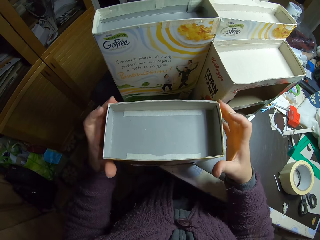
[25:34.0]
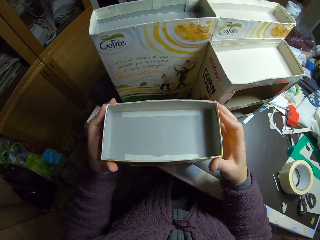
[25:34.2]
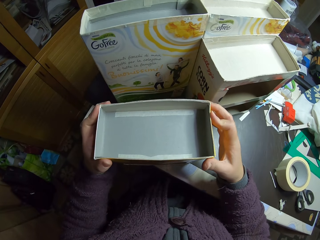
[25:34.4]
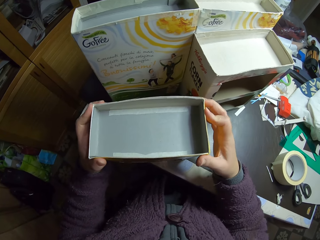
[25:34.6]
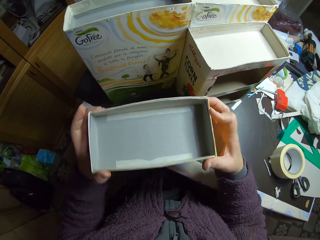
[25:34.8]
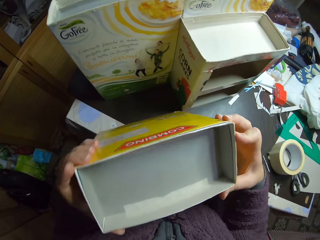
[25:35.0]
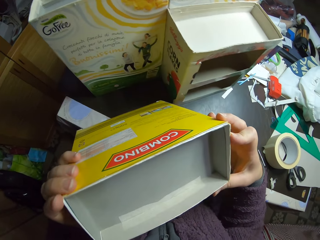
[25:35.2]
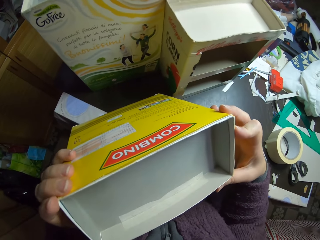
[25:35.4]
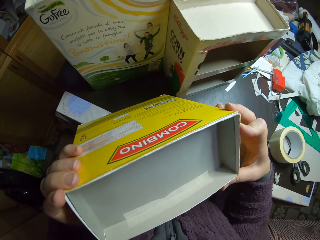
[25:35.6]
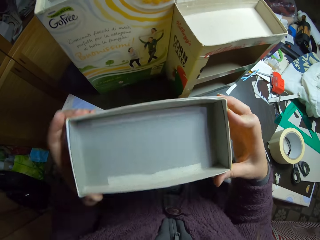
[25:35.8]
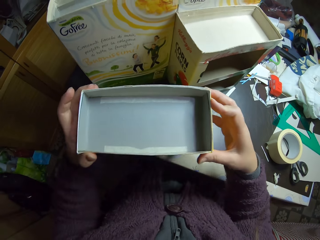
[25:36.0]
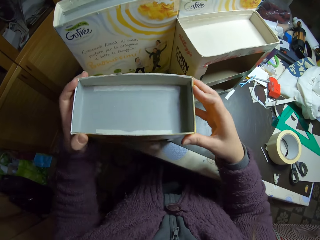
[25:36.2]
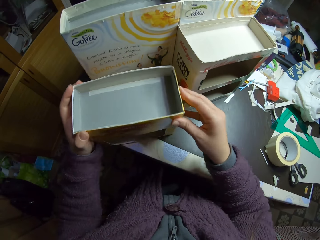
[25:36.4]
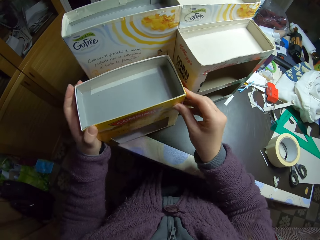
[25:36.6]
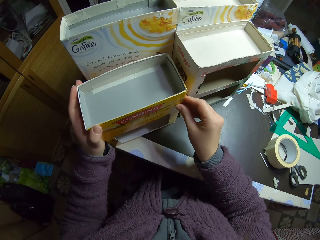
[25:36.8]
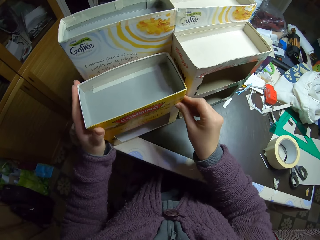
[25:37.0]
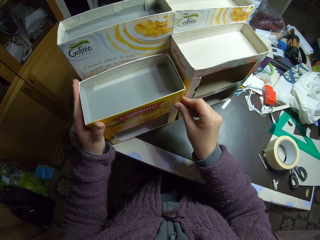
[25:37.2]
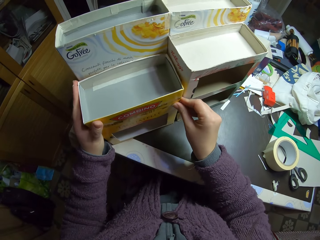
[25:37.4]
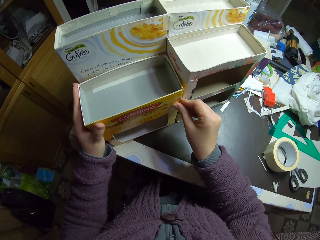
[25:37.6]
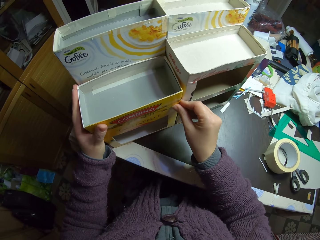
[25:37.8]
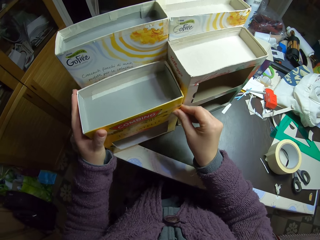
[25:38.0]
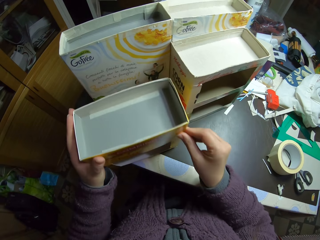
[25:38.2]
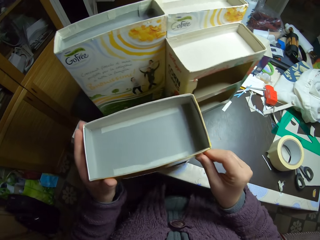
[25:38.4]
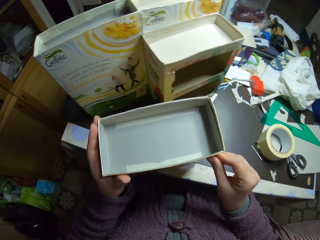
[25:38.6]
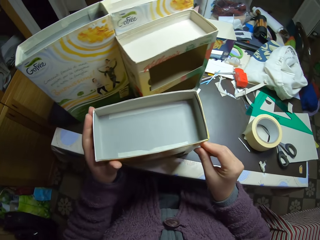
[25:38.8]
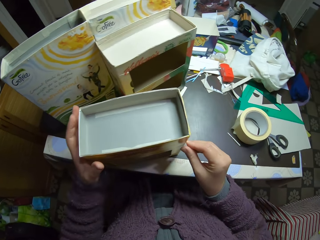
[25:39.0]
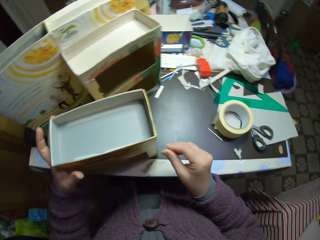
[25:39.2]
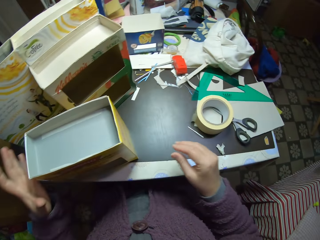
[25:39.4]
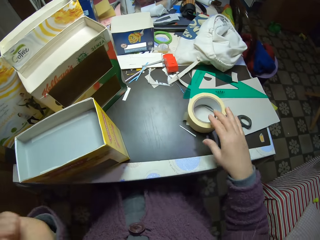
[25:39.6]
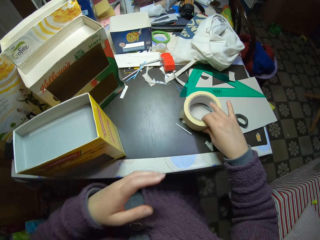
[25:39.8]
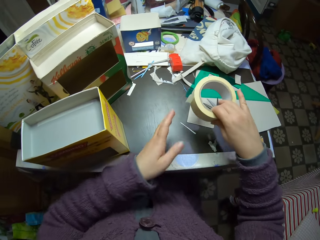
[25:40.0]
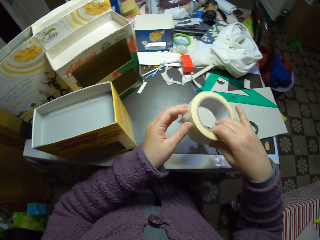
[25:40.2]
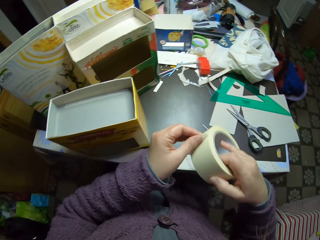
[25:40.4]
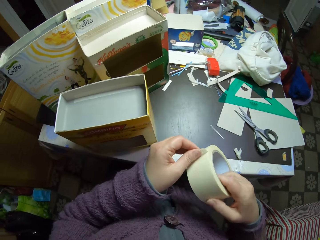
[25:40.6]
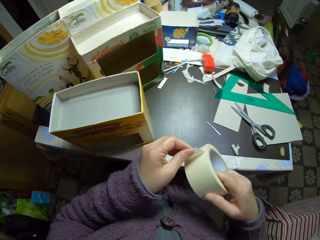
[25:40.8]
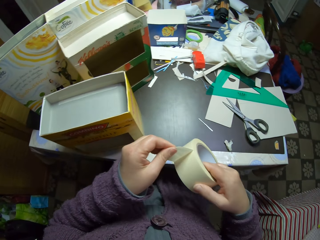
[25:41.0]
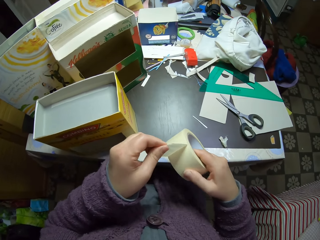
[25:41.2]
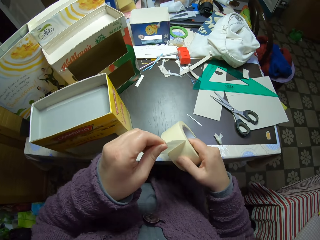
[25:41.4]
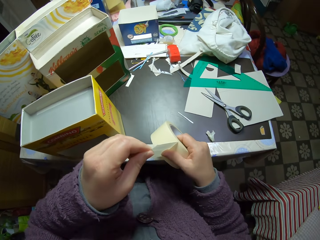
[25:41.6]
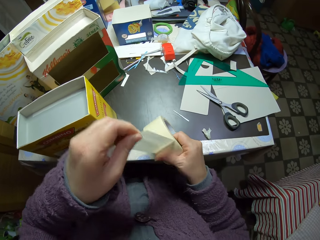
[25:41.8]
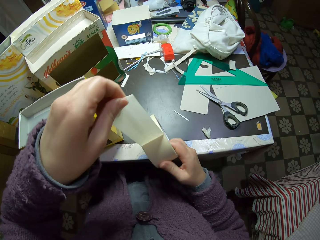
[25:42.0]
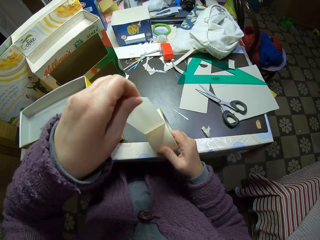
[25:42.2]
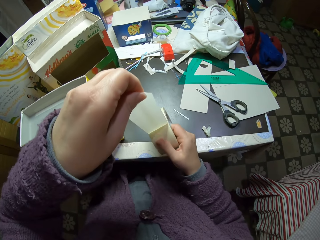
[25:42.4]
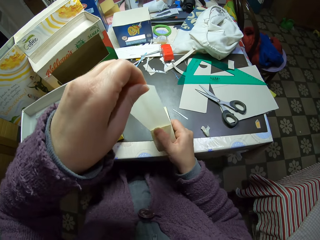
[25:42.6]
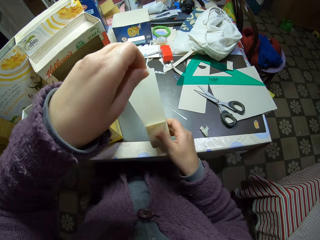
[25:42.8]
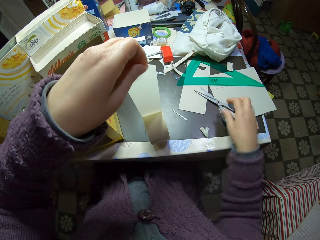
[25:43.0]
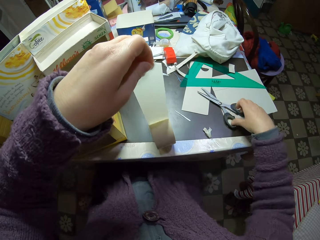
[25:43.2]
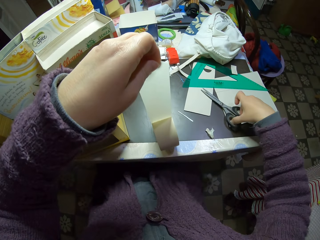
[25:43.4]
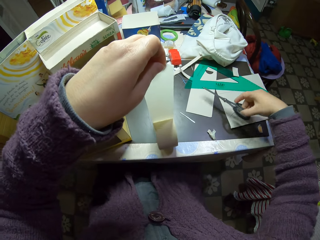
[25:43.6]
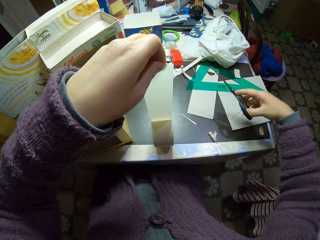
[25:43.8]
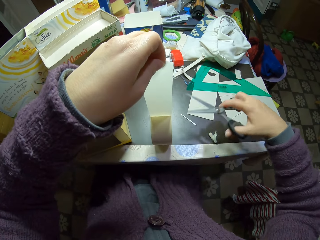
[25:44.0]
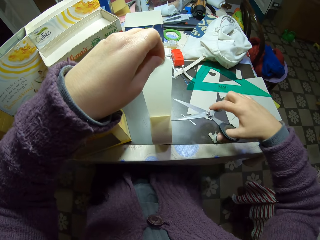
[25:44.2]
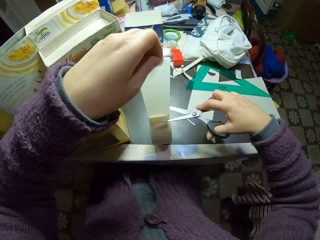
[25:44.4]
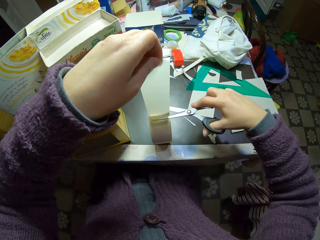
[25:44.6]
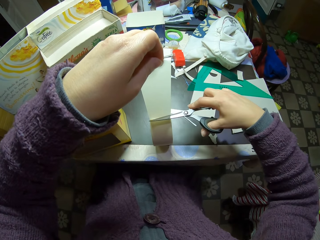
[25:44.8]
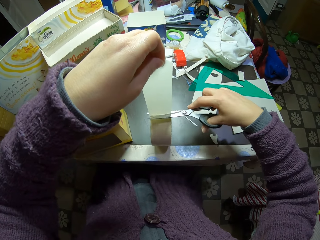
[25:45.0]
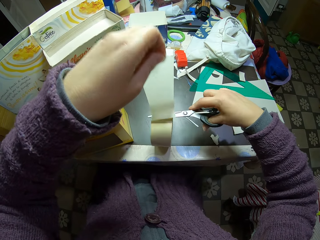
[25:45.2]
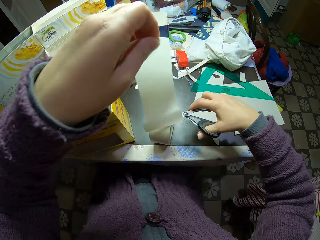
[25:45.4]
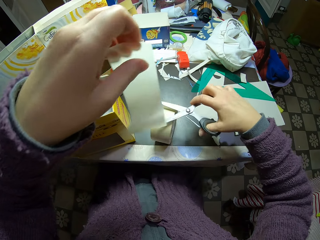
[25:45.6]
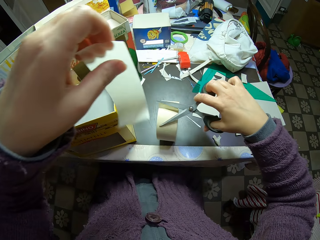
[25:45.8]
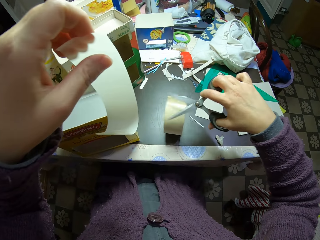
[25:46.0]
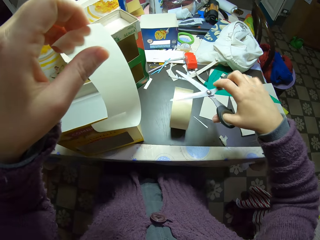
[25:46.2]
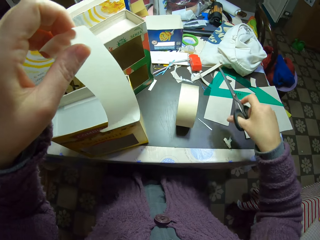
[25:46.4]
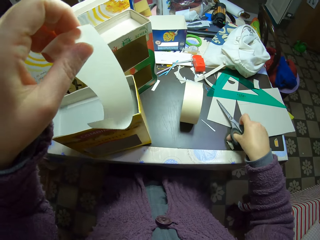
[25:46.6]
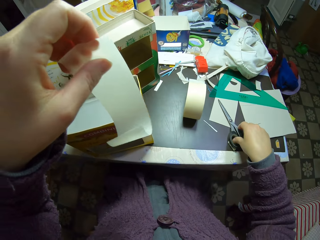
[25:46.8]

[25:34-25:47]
The camera wearer examines the carton. They pick the paper tape from the table and unroll the paper tape. They pick the scissors from the table. They cut the paper tape with the scissors.

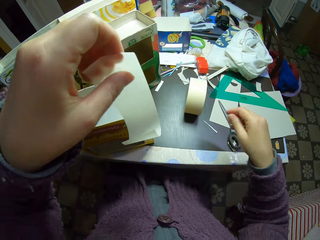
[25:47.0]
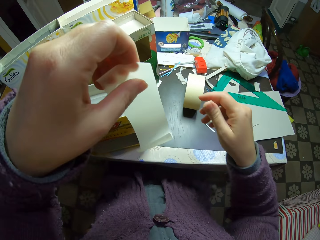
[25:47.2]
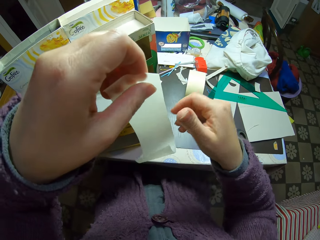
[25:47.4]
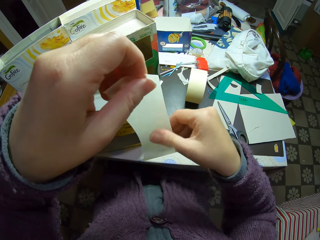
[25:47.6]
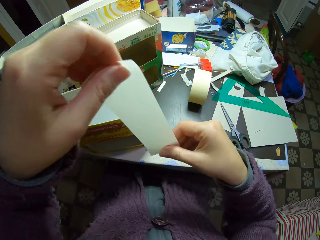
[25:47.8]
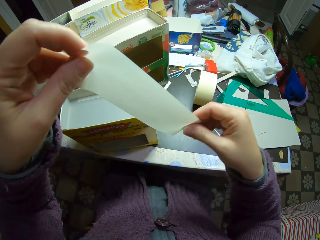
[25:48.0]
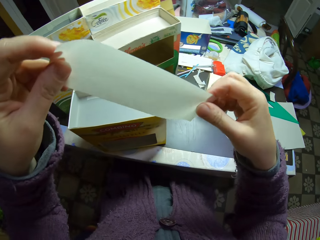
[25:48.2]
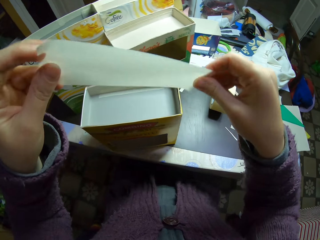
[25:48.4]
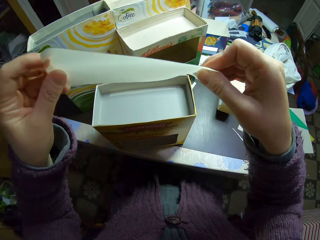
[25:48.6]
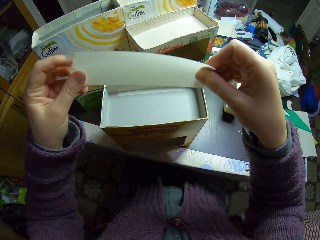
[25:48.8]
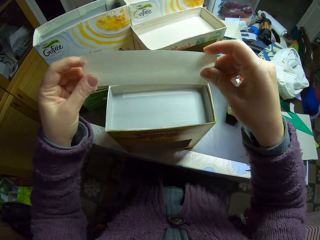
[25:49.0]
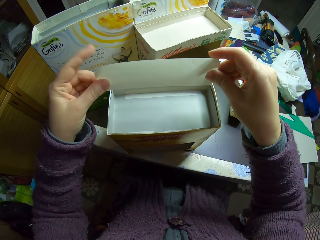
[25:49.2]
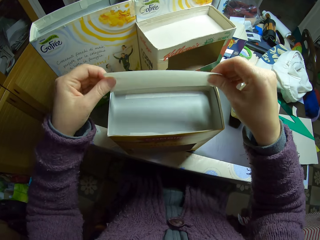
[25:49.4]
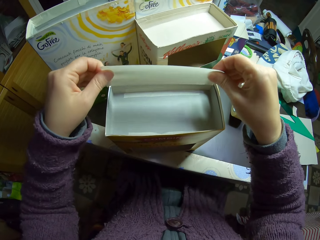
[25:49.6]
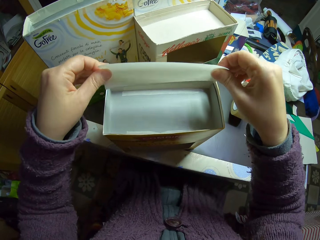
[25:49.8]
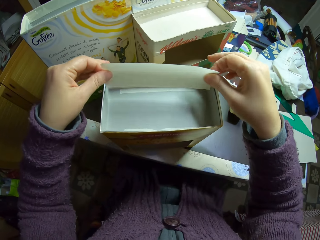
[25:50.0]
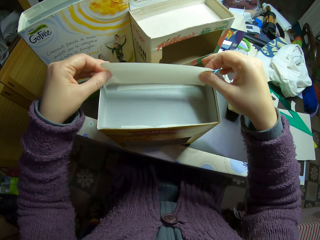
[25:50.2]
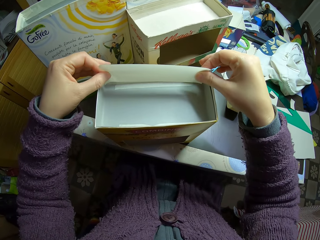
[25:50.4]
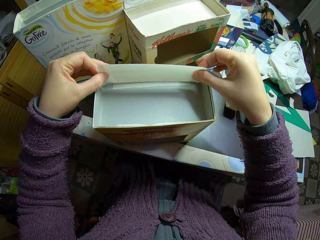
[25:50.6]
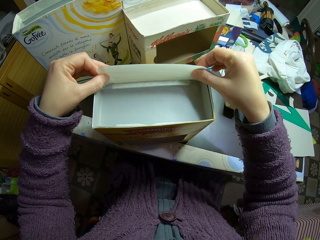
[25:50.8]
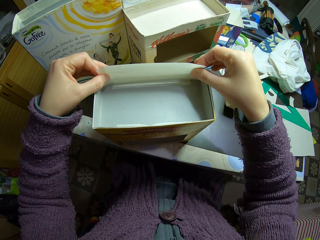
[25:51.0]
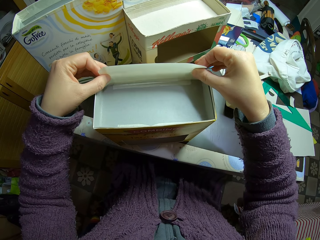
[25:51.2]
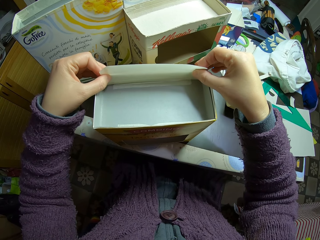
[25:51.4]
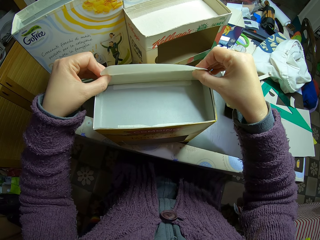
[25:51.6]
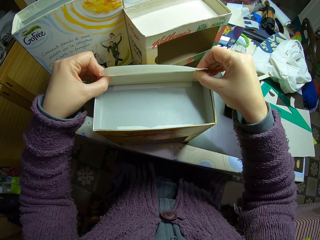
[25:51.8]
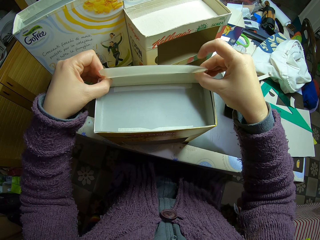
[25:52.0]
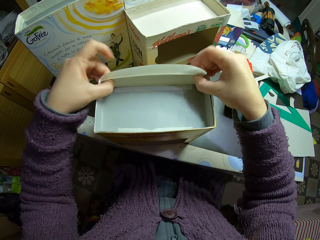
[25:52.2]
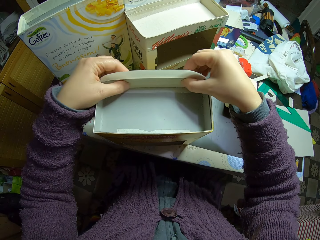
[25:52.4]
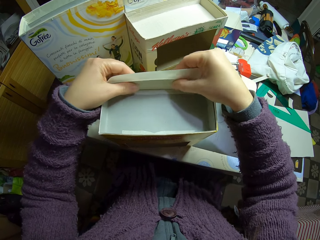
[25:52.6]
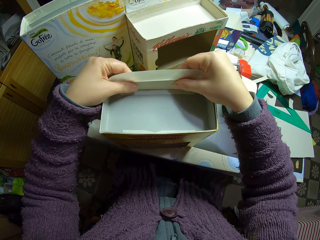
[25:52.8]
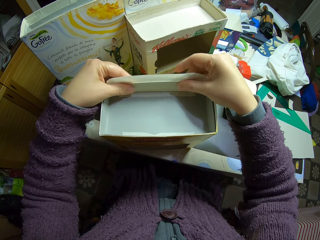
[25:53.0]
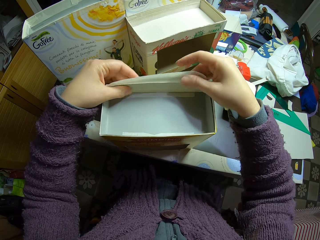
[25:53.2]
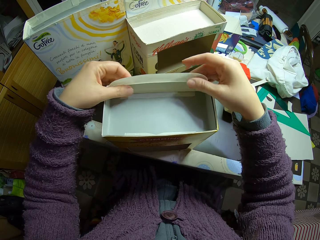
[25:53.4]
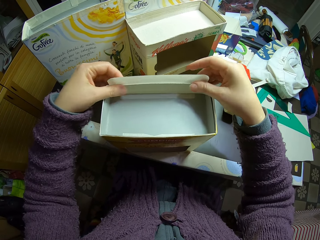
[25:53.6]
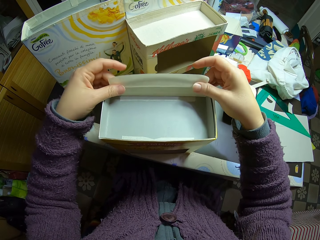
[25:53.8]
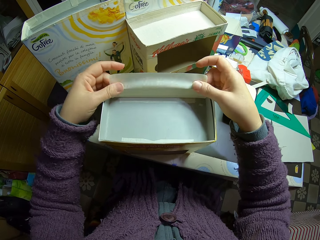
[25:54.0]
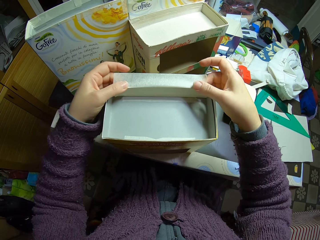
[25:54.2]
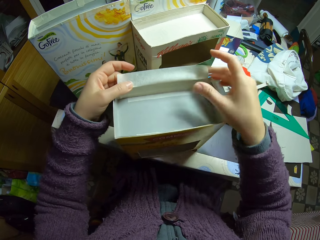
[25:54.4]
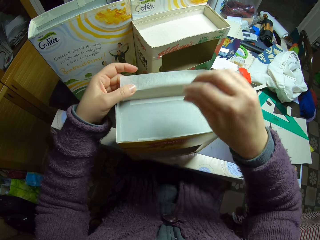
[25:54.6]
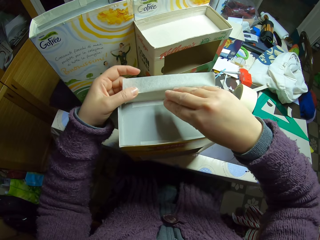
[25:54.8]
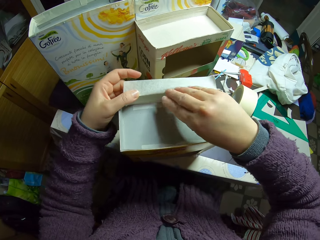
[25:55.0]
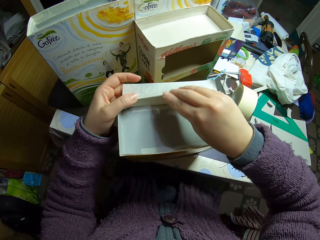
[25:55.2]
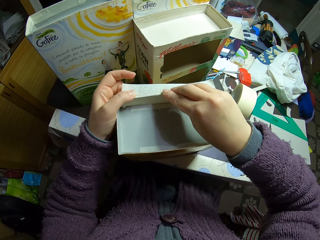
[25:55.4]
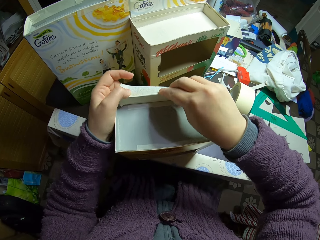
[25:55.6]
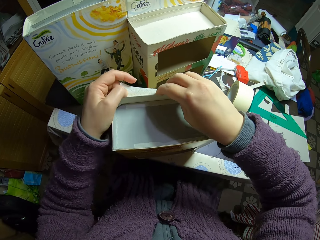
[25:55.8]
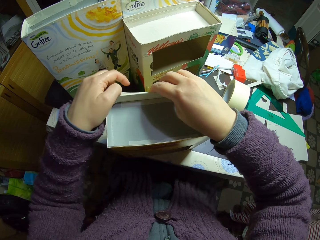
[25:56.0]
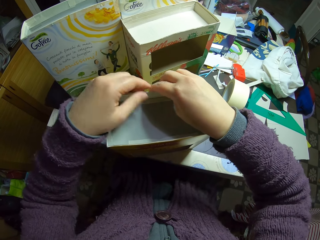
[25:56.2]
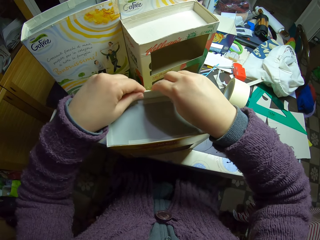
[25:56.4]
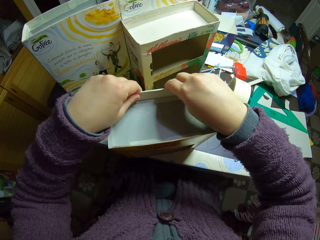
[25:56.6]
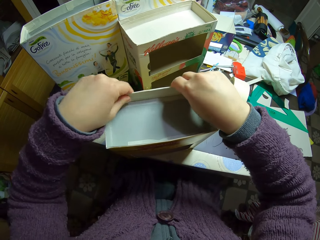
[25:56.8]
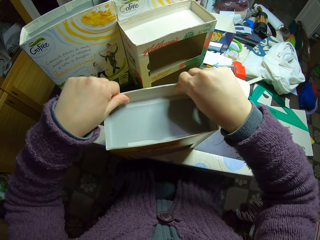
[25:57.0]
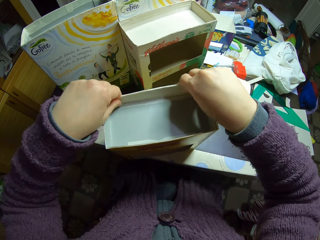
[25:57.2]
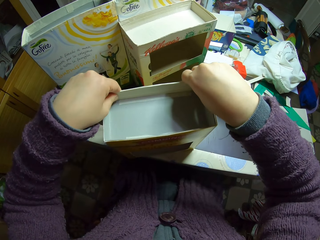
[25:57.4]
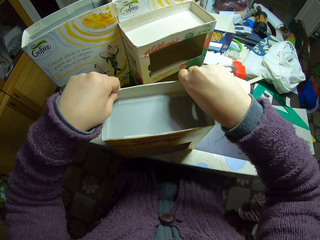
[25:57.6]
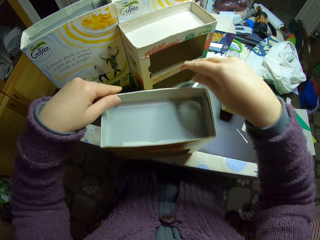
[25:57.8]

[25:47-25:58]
The camera wearer drops the scissors on the table. They stretch the cut piece of paper tape. They attach the paper tape to the carton.
